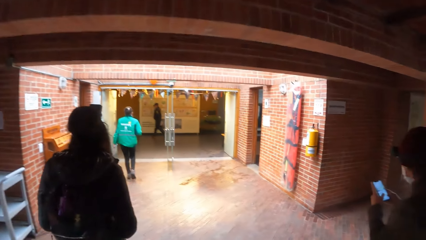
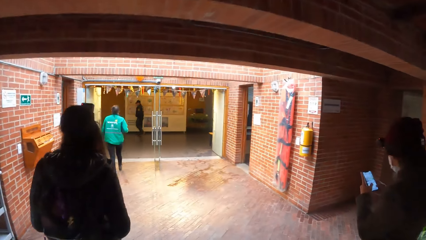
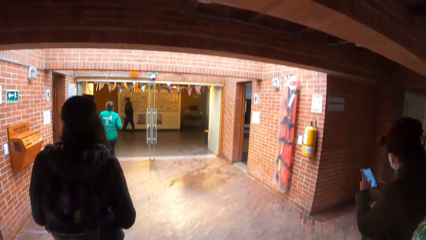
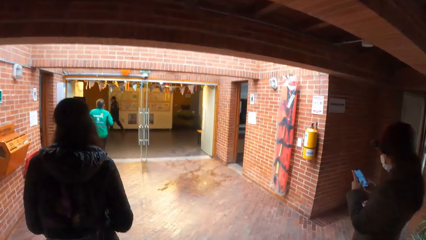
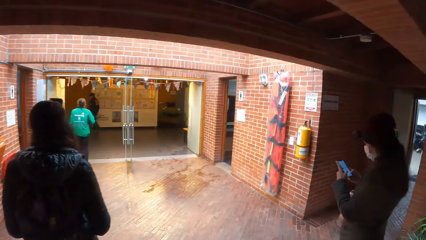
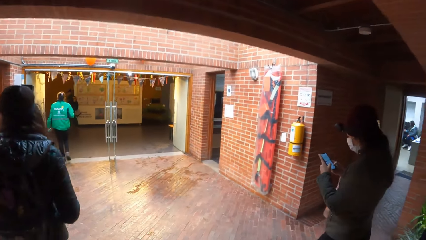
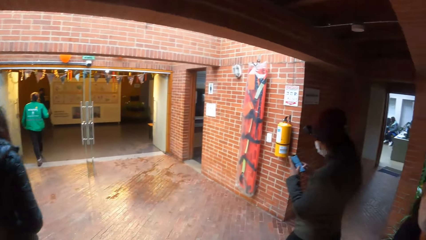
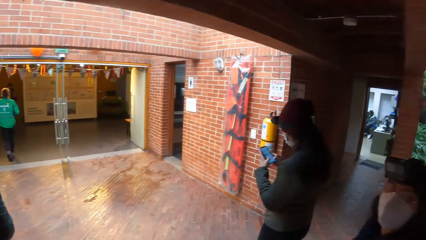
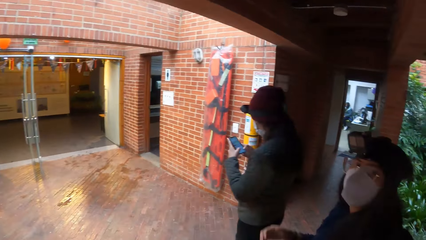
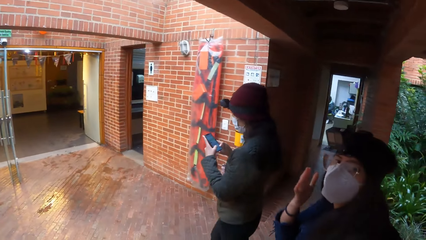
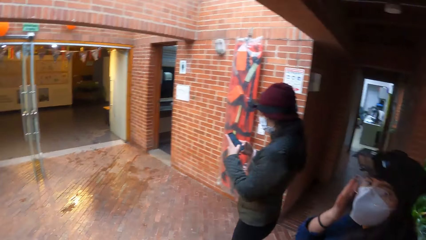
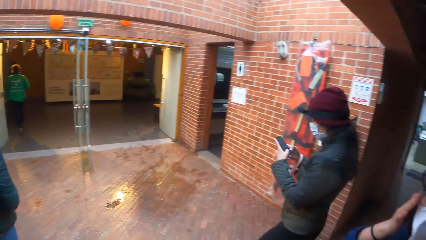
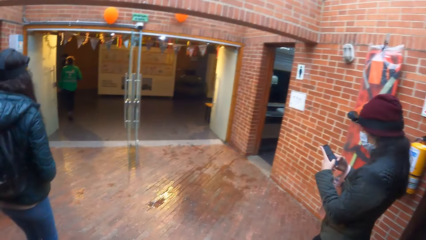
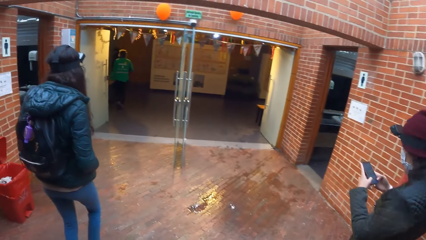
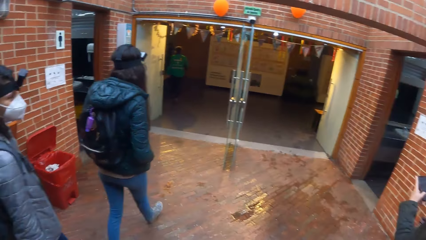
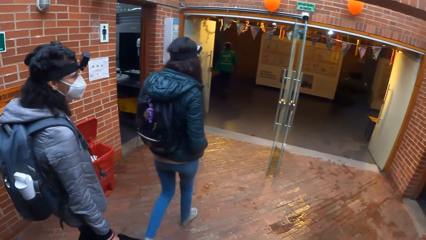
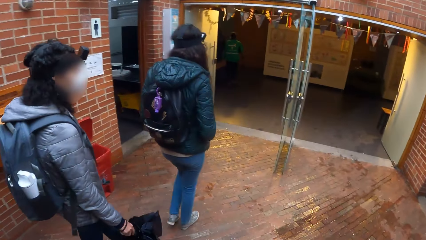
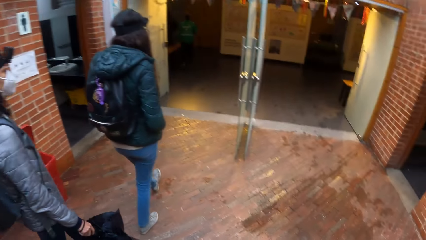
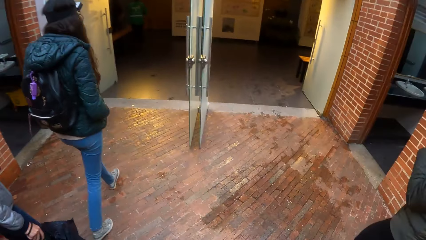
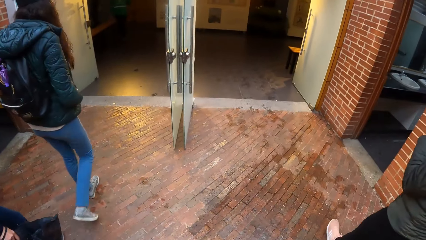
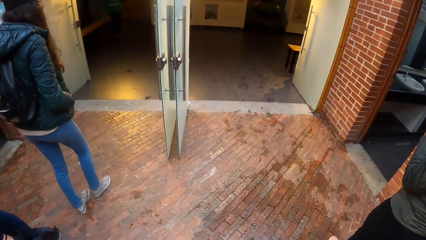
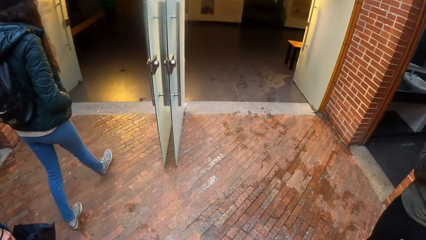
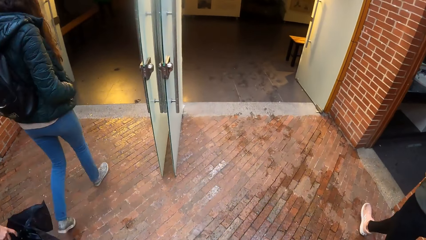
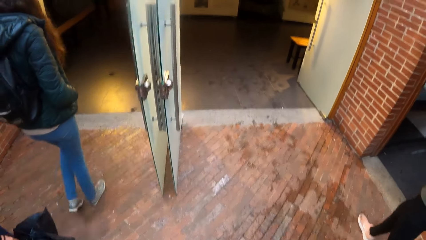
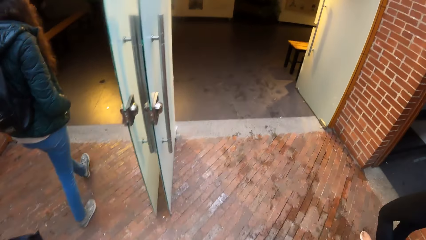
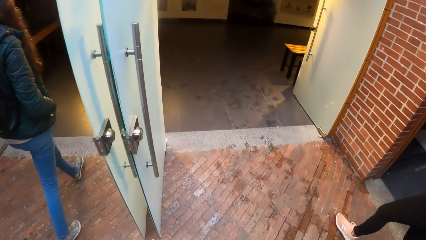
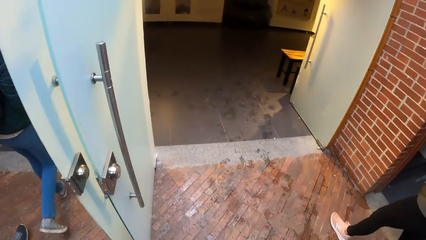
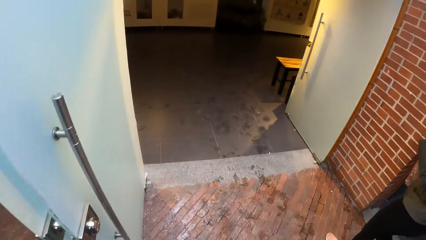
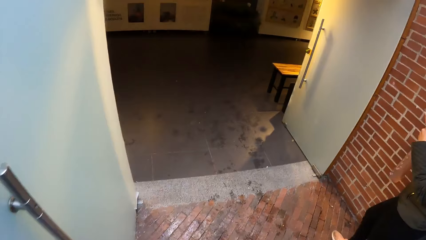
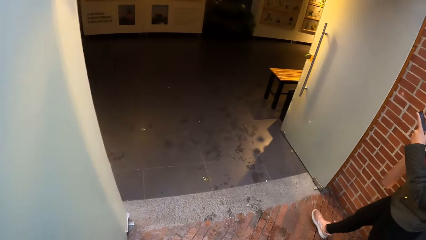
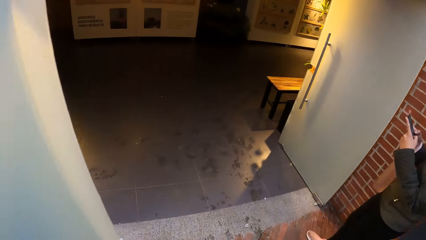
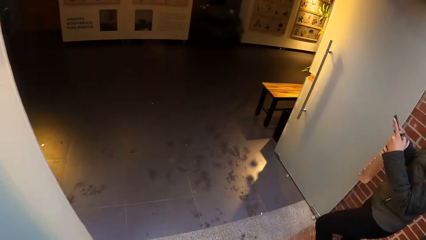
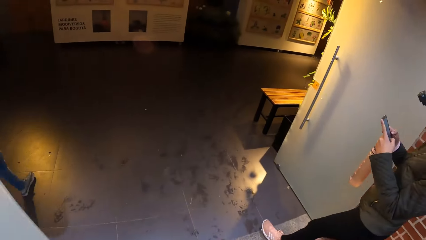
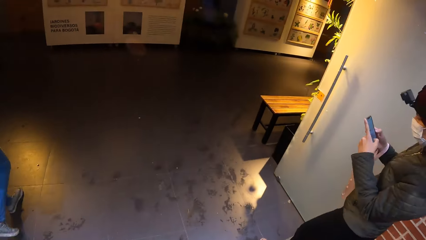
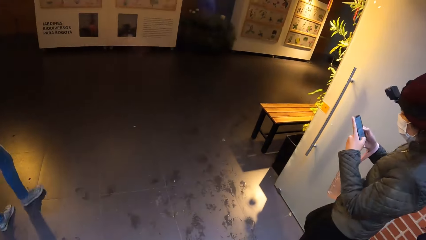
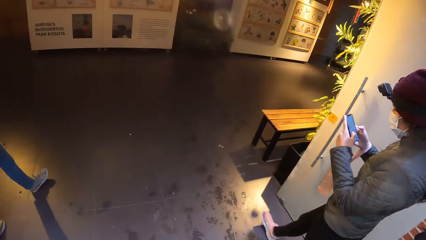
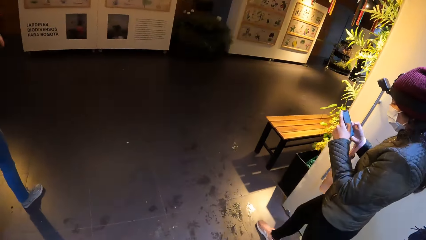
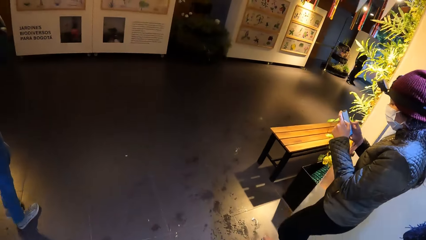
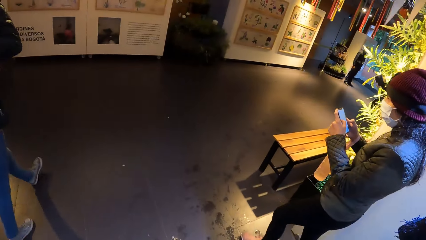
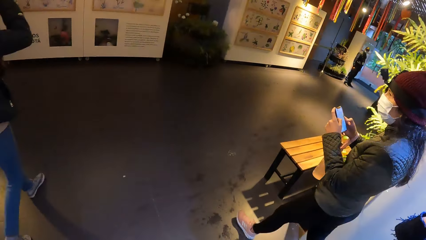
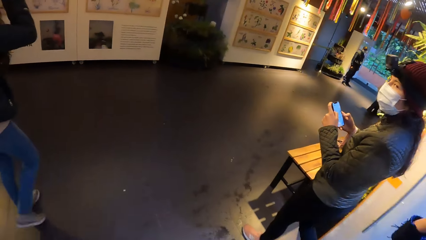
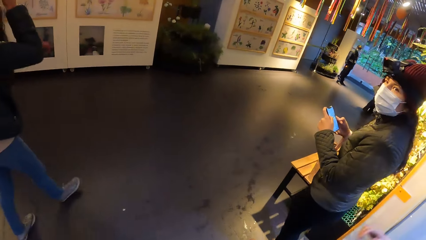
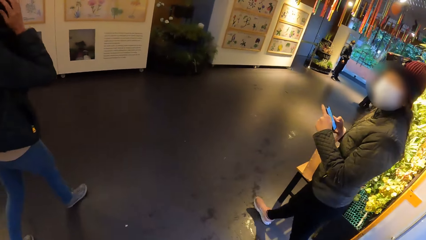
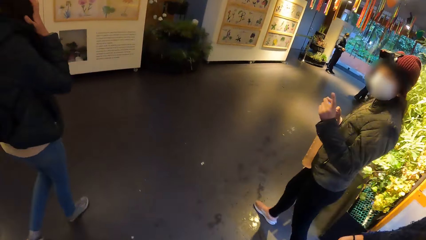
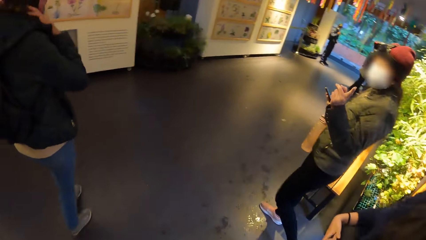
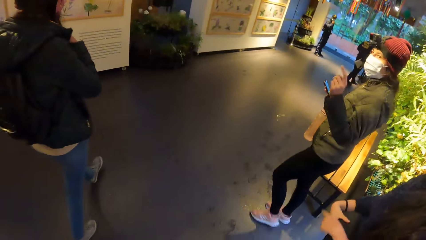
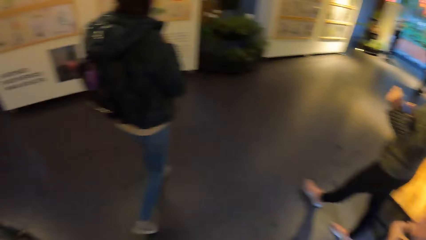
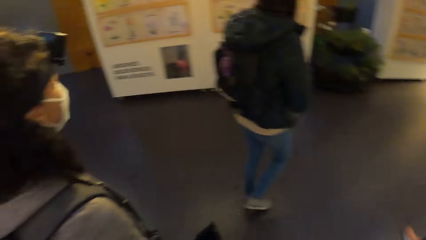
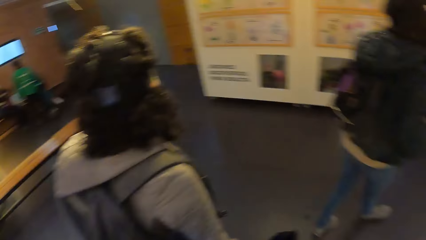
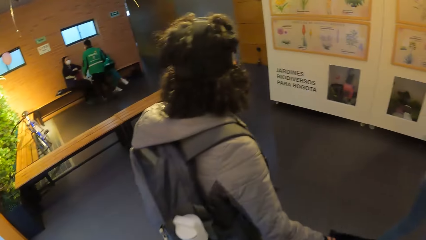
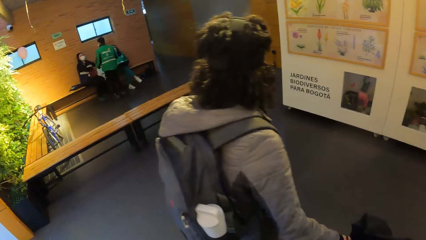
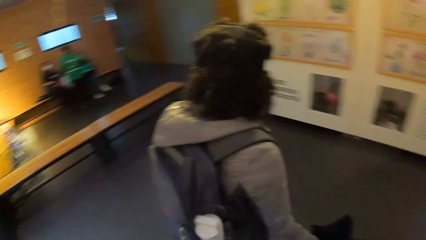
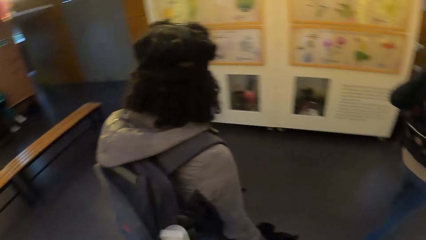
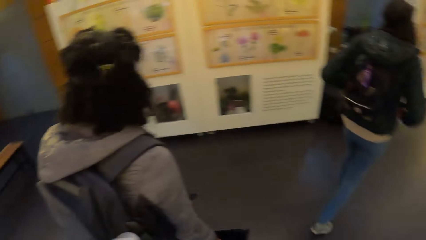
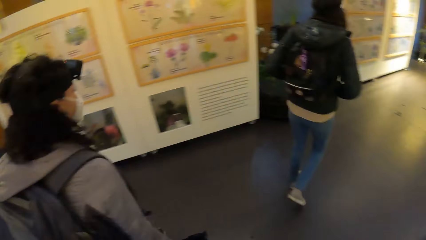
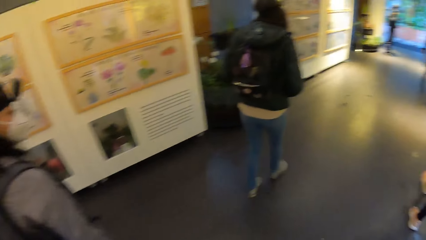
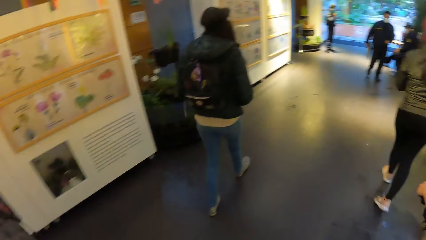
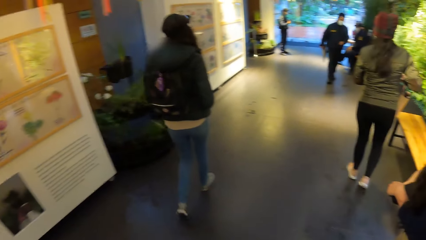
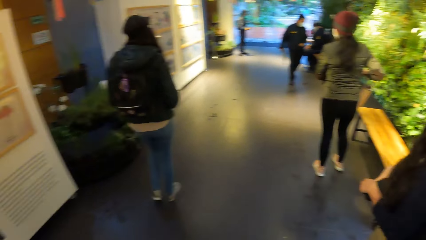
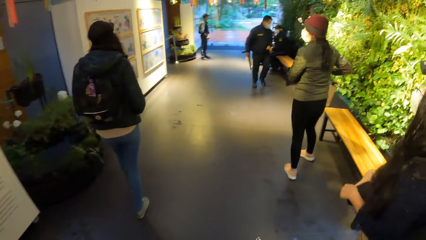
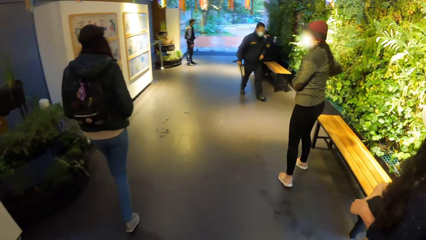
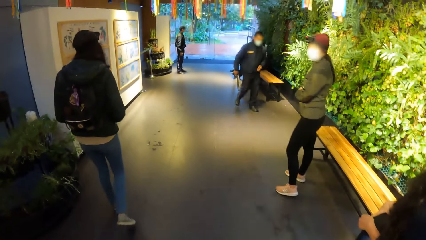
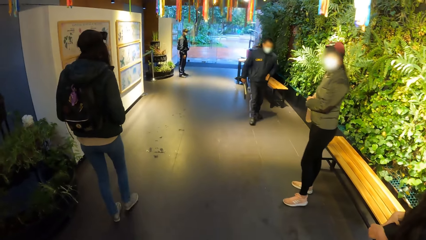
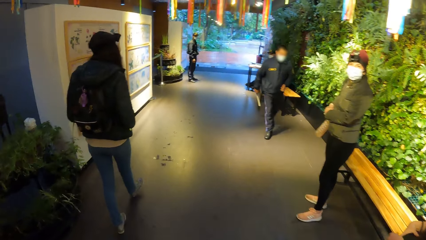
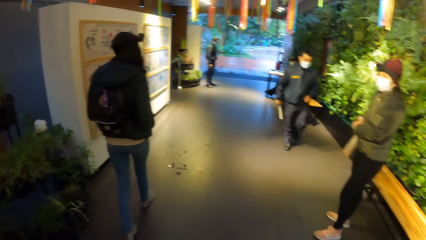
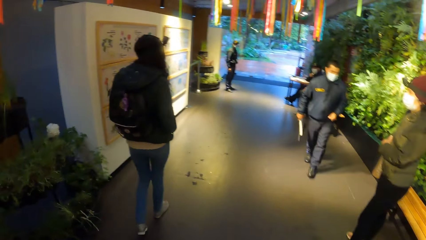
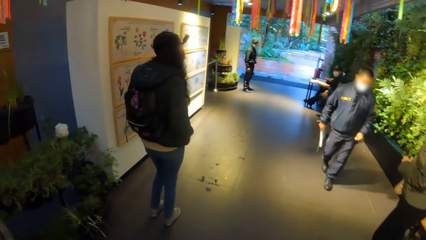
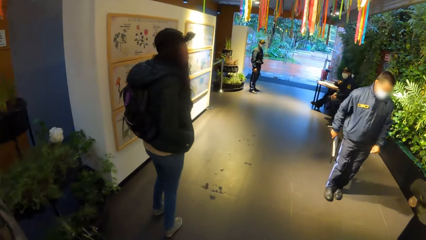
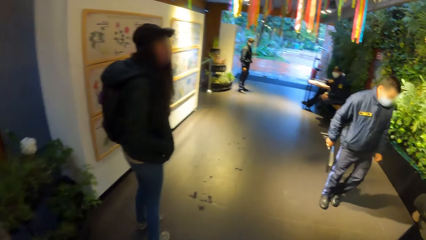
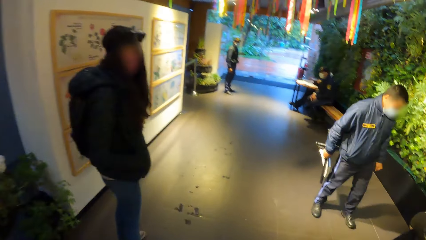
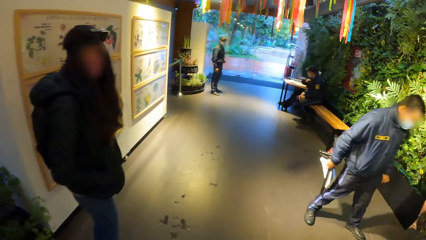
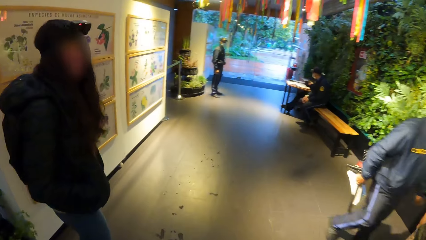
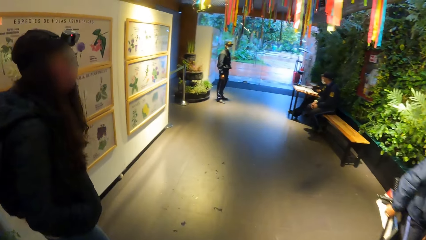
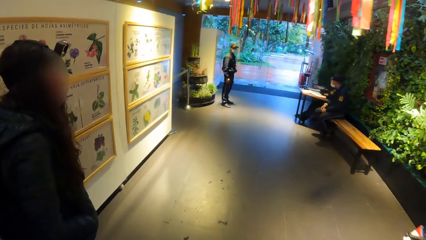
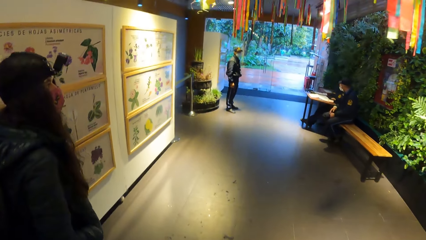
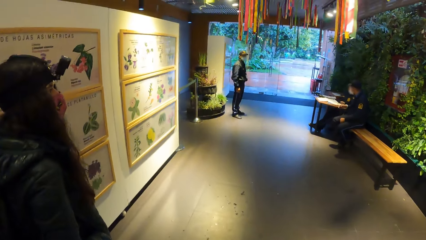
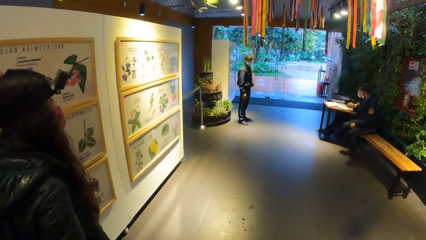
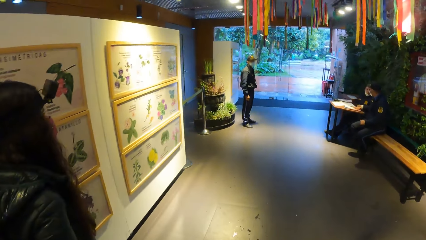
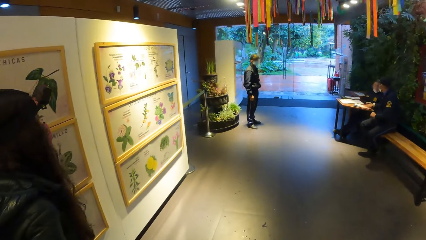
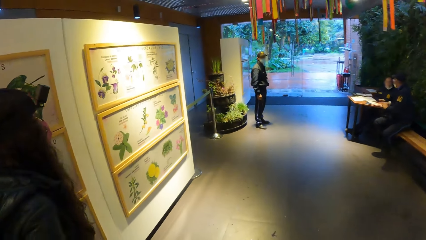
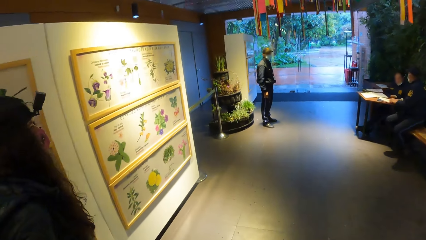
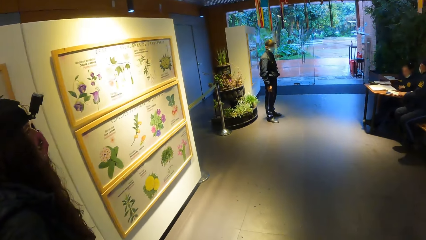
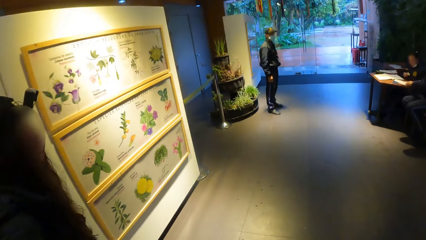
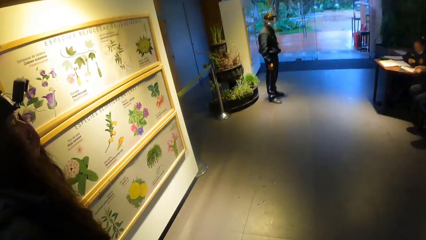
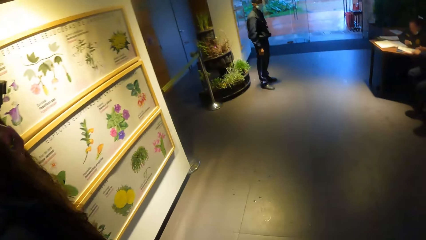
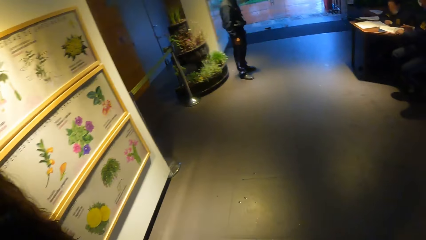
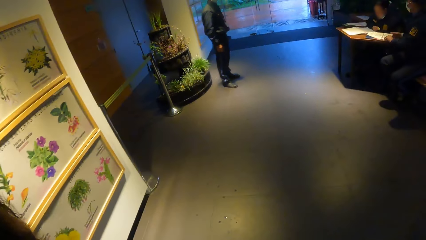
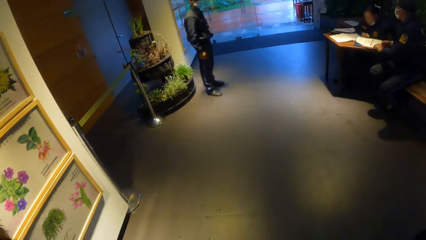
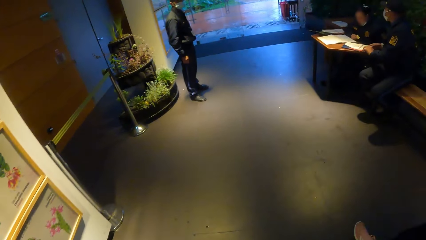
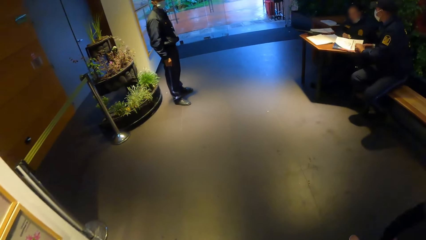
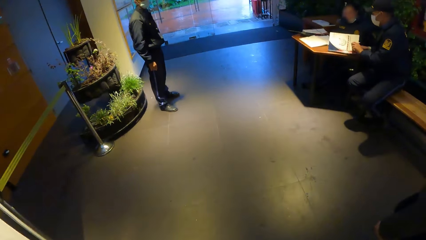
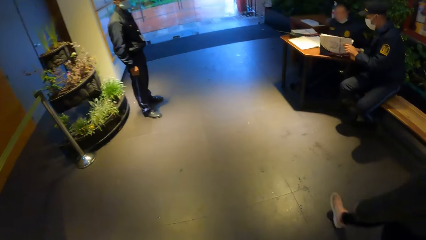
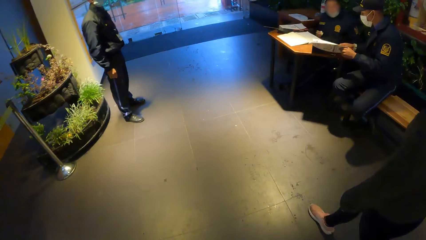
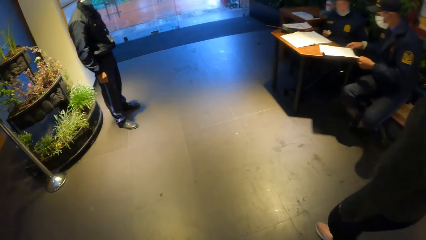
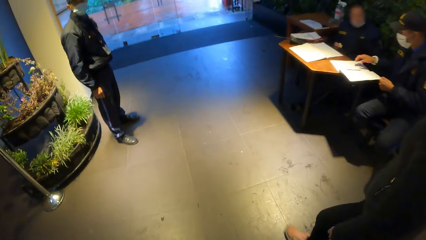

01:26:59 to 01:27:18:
The camera wearer interacts with the woman. Another woman interacts with a third woman.
